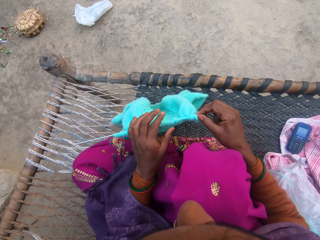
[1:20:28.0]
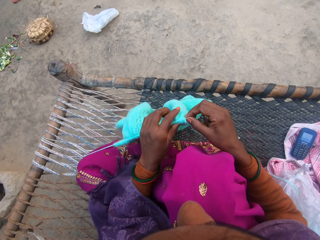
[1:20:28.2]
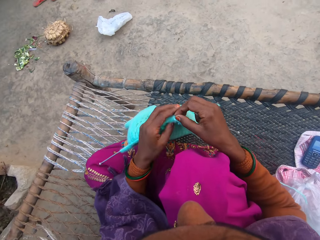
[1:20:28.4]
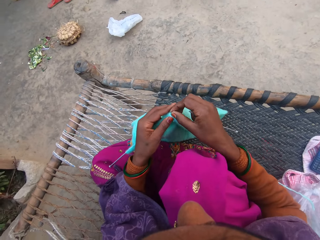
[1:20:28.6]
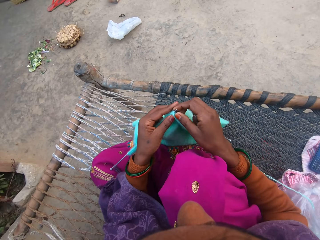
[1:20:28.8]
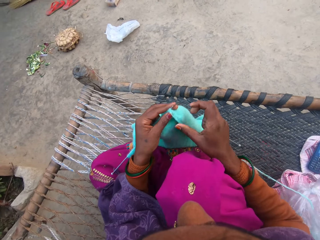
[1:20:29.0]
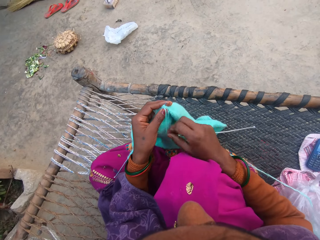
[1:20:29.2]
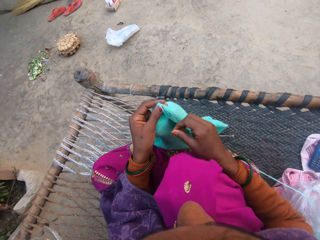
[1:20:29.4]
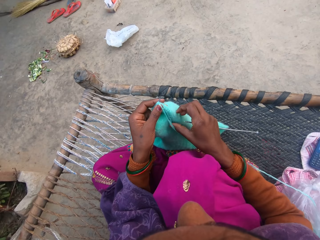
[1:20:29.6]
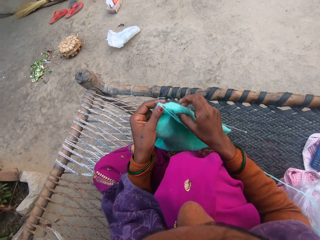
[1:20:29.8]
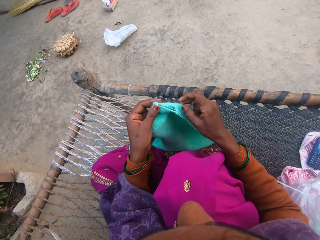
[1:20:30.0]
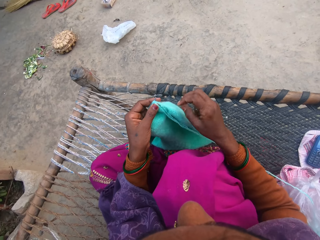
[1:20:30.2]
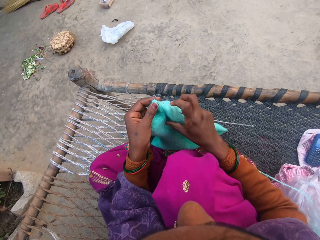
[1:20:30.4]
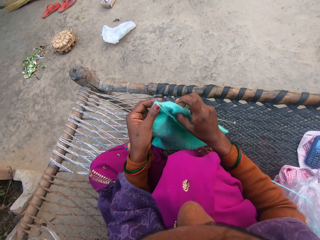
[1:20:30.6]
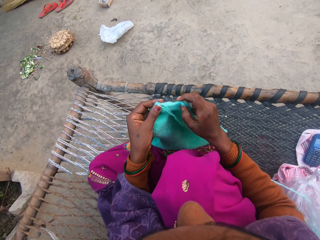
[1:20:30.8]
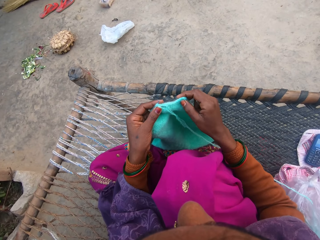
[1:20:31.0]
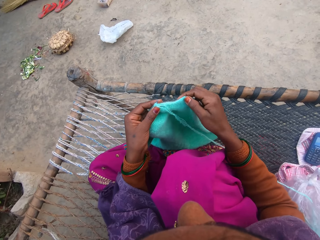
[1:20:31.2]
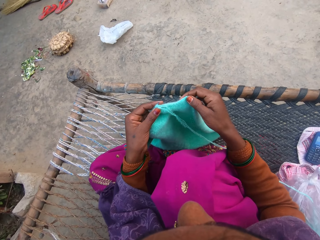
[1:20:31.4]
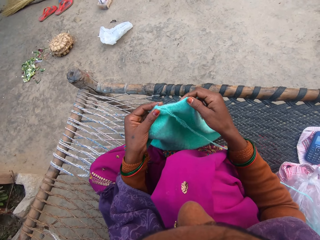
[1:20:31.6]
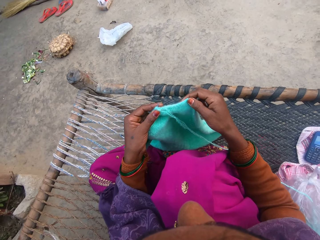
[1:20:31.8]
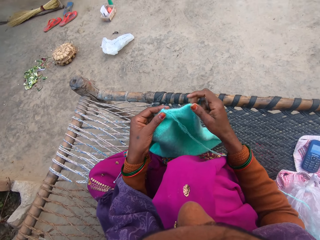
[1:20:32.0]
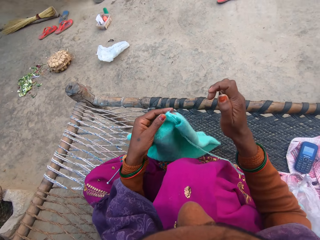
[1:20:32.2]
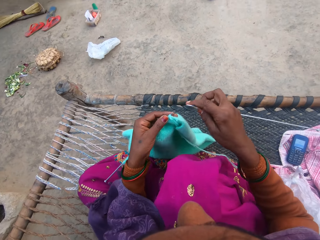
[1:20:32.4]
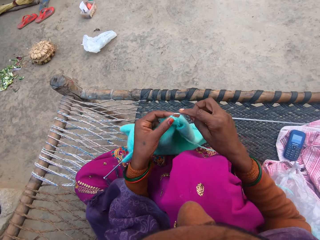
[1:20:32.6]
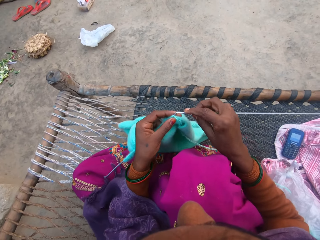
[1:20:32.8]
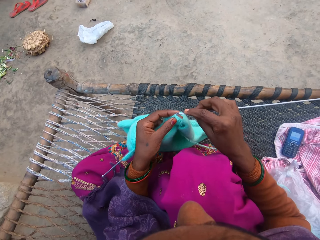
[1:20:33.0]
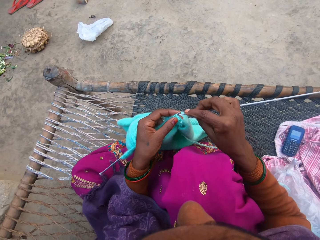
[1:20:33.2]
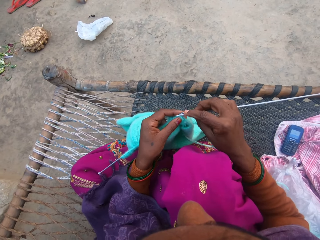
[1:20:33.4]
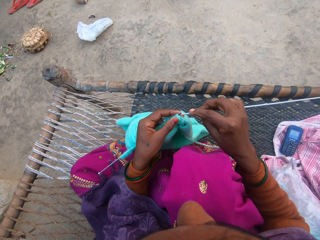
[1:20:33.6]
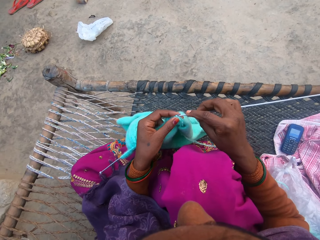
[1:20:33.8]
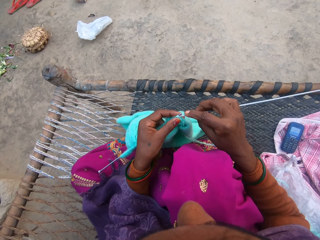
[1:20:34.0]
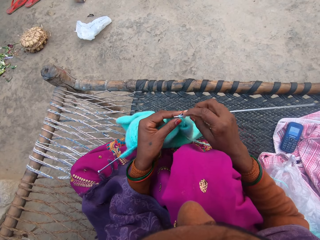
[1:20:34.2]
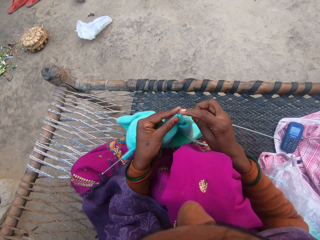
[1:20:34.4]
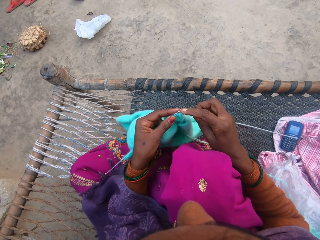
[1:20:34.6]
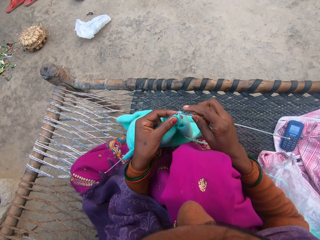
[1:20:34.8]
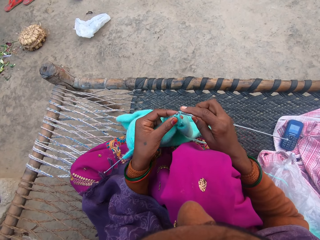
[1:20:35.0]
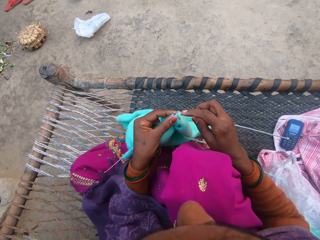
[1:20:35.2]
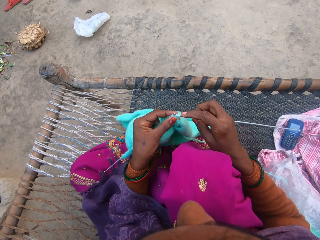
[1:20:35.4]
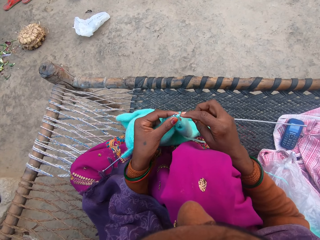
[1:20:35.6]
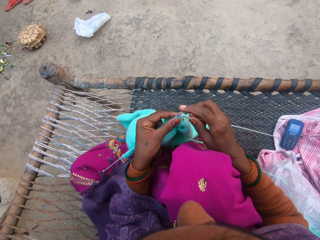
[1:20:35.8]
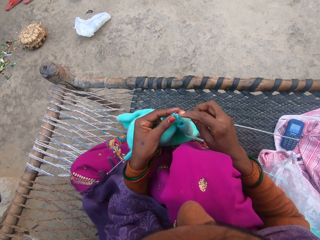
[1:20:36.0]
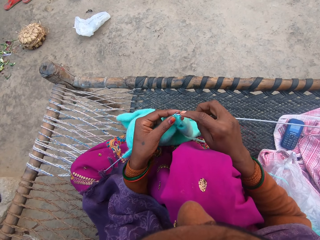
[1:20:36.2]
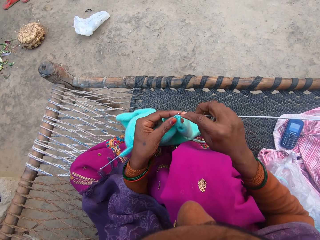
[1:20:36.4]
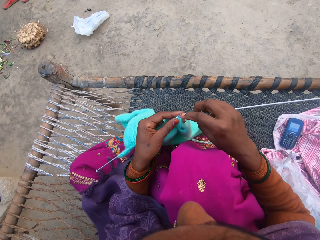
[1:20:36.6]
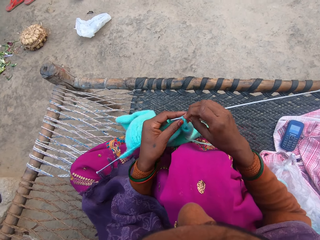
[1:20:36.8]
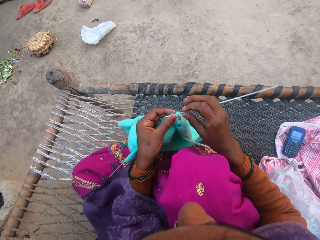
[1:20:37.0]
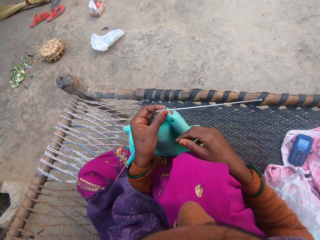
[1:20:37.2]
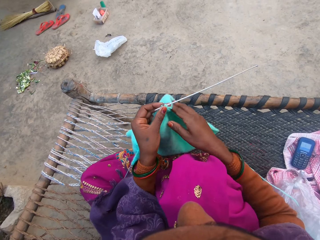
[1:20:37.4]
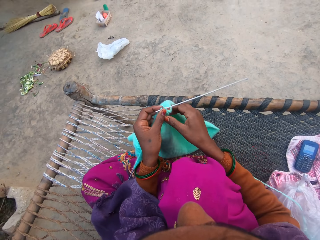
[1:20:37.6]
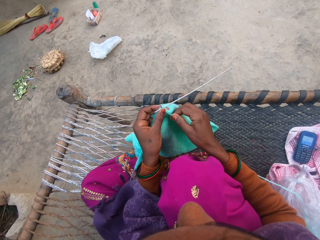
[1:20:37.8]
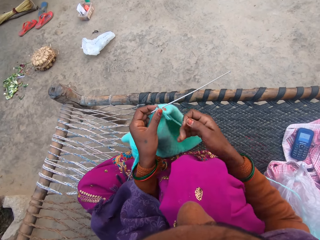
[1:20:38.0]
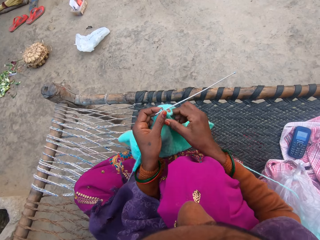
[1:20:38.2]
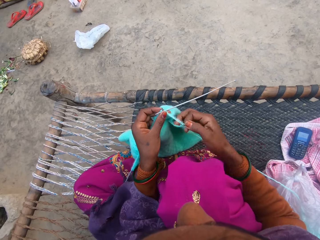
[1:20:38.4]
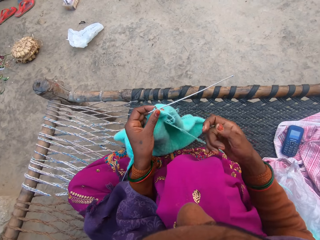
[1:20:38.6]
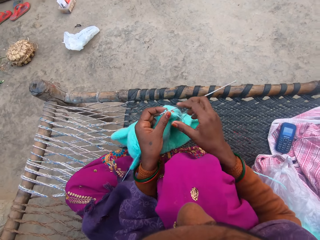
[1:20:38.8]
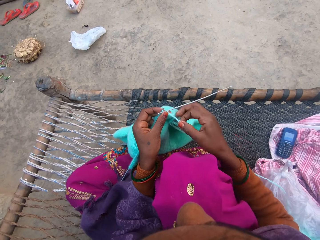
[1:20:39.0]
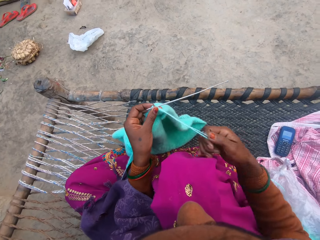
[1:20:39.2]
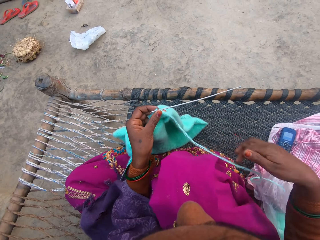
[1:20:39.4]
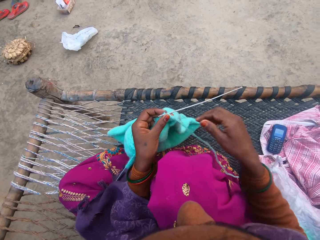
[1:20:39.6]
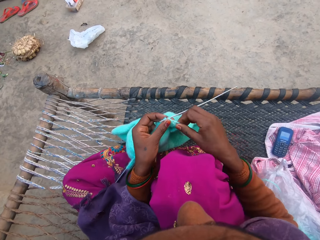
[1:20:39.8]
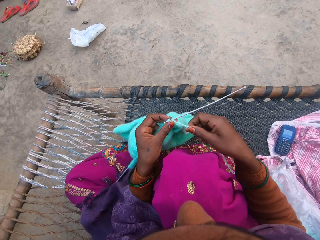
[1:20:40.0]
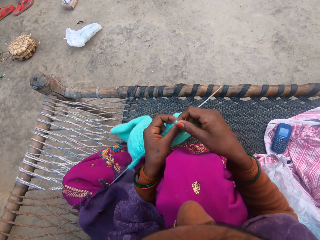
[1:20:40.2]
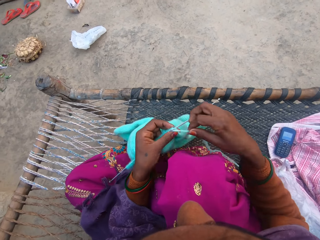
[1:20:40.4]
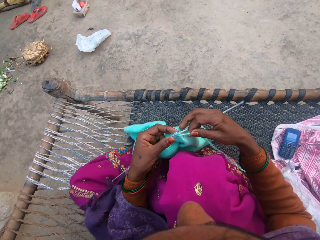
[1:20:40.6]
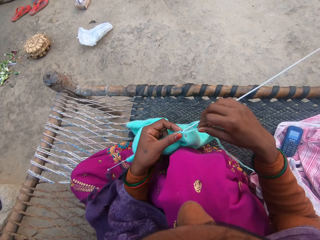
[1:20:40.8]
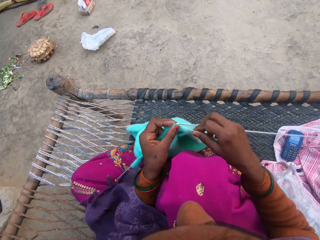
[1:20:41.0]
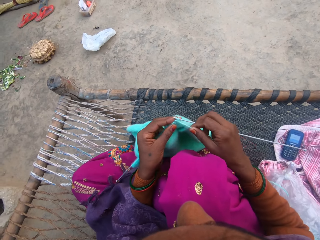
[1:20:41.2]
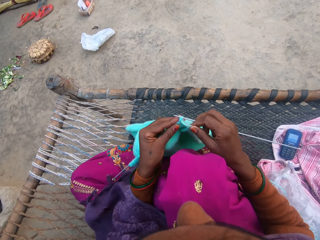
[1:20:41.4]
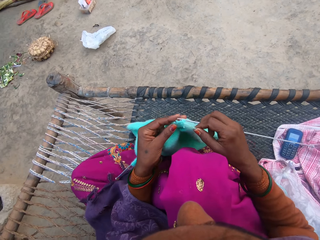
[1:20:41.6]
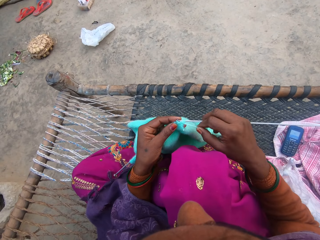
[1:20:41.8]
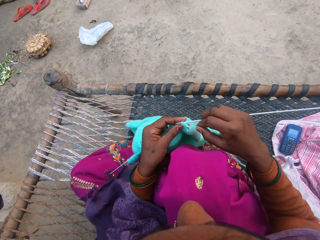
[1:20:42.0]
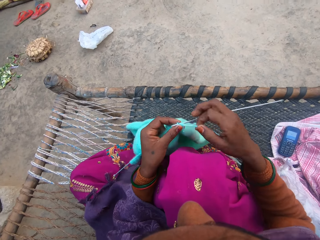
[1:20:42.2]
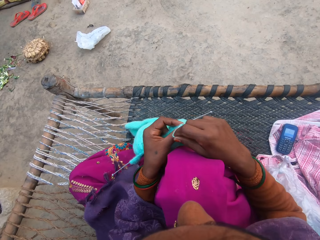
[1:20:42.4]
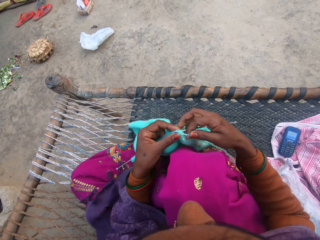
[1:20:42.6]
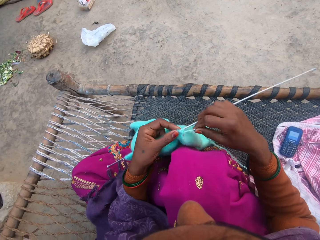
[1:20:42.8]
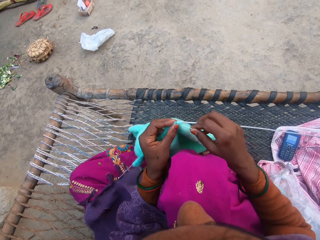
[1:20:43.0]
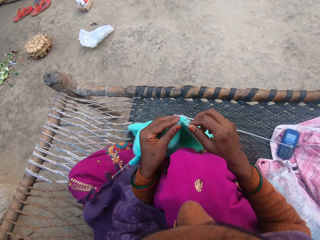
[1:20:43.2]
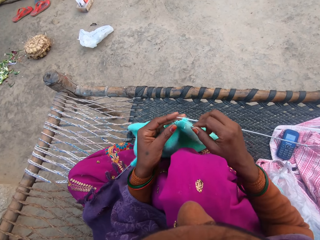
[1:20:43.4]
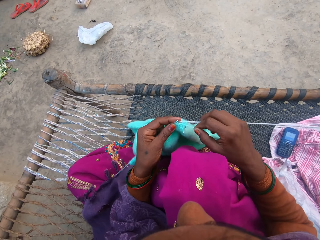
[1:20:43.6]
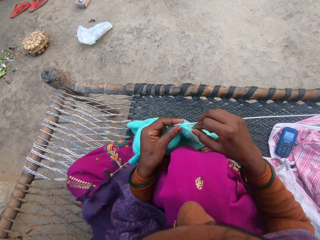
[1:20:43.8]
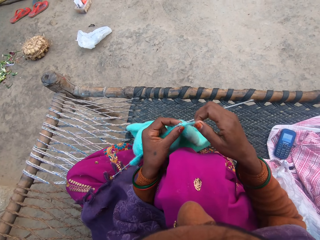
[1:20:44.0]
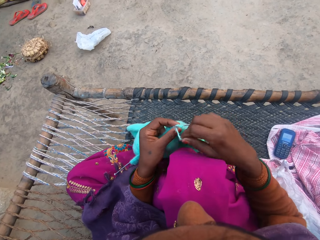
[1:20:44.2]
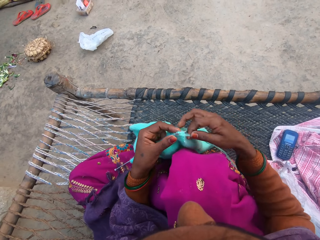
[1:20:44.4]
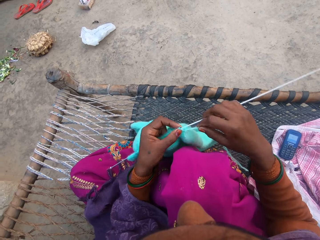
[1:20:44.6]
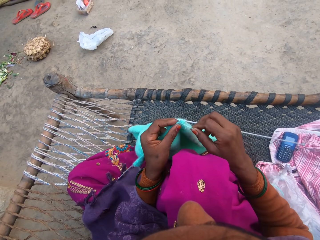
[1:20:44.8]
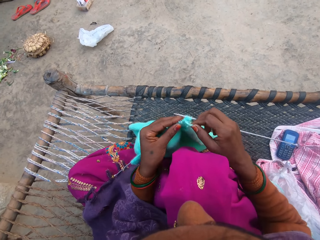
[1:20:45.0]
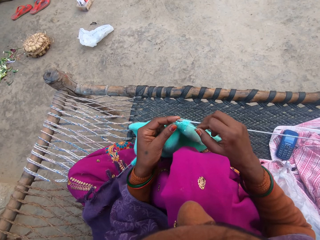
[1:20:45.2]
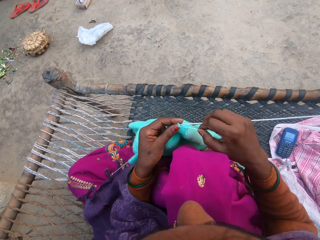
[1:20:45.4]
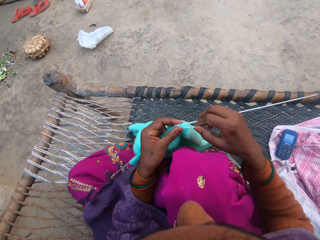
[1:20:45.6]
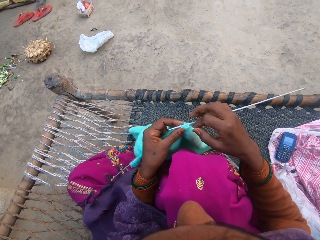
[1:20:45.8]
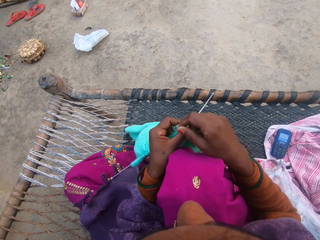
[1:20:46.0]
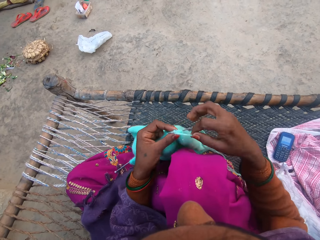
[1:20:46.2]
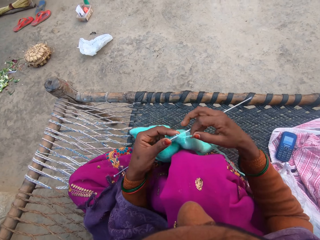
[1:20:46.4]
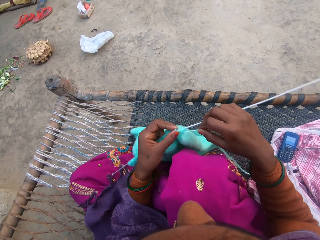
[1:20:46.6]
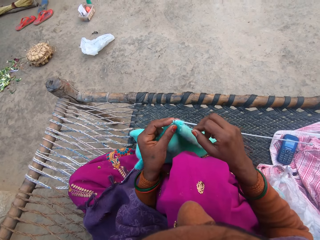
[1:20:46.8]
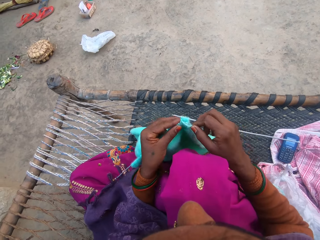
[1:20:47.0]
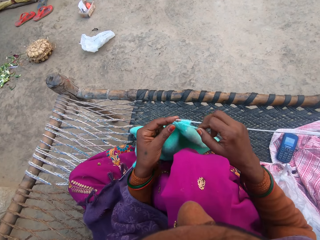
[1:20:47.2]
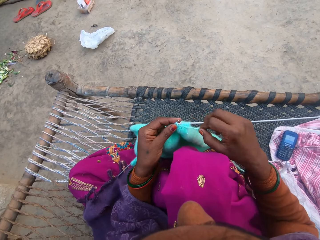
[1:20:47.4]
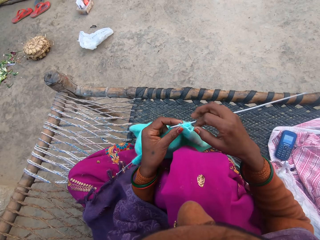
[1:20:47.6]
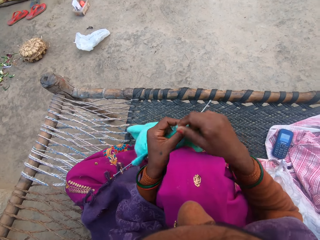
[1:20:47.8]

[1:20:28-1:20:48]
The camera wearer inserts the knitting needle in the stitch. They knit the garment with the knitting needle and a yarn.

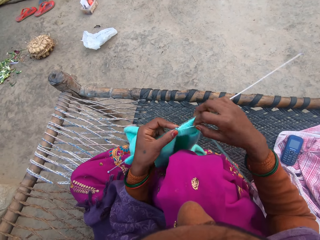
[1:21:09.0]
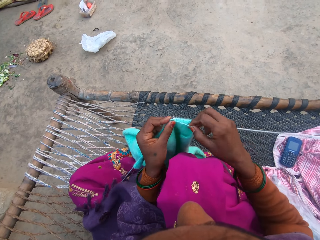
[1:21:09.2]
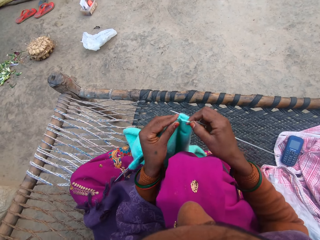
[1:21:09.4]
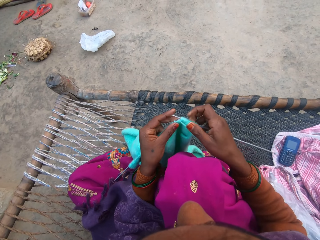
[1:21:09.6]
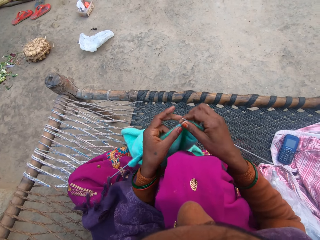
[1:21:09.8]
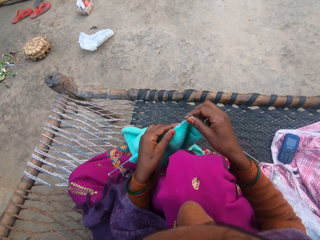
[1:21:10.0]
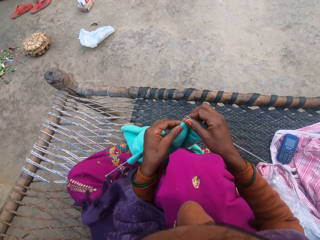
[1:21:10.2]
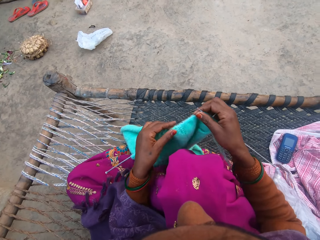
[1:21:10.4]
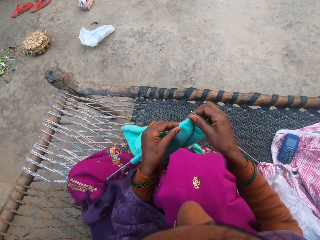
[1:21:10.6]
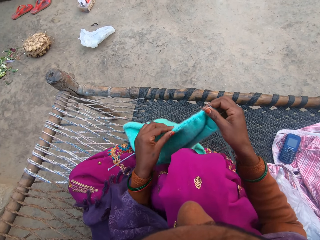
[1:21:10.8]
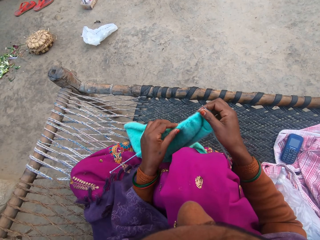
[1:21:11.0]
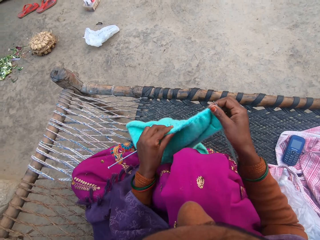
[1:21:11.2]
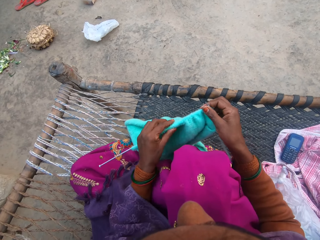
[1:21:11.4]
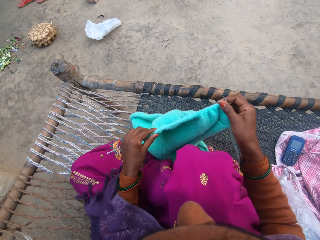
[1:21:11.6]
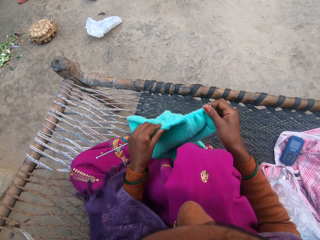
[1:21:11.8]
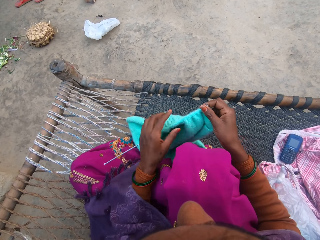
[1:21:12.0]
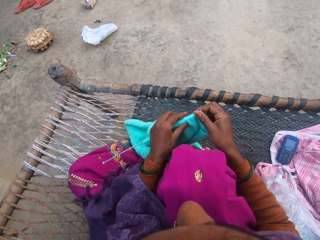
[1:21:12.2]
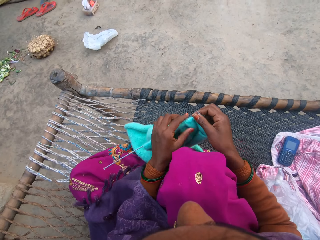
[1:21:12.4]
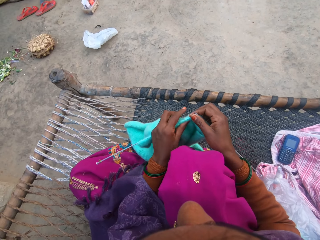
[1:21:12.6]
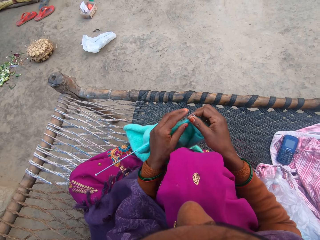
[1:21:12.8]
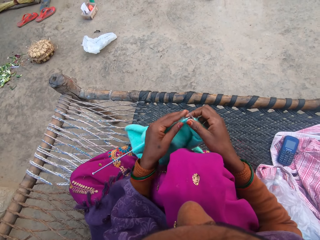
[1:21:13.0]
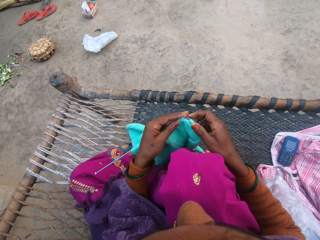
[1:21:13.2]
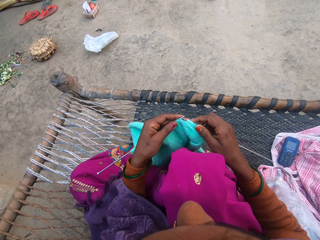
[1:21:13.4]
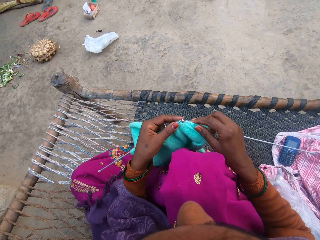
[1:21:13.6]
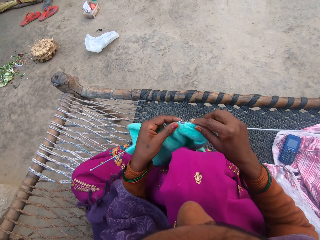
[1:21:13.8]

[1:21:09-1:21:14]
The camera wearer pushes the garment on the knitting needle.
